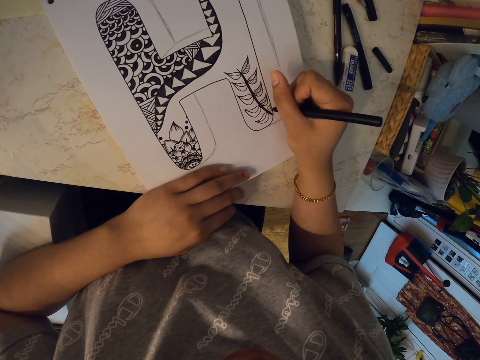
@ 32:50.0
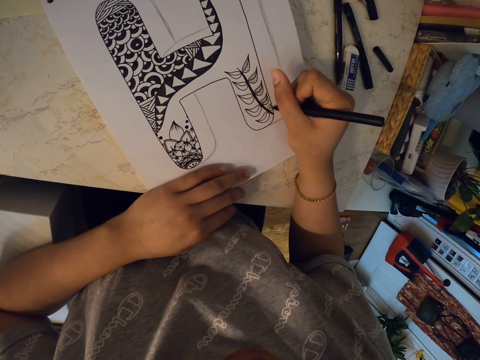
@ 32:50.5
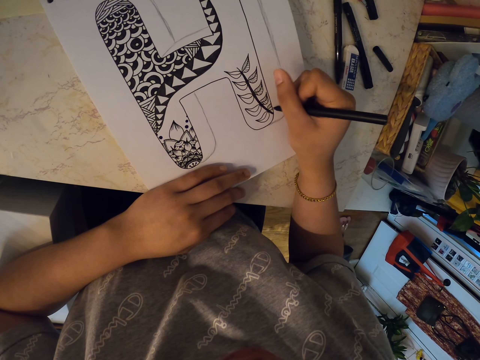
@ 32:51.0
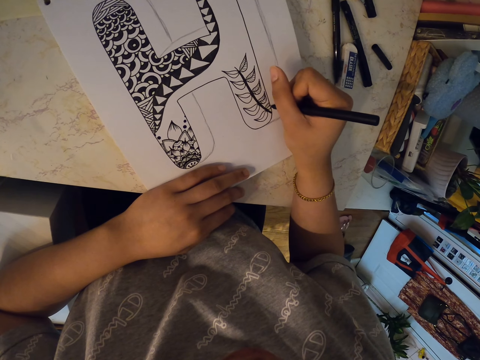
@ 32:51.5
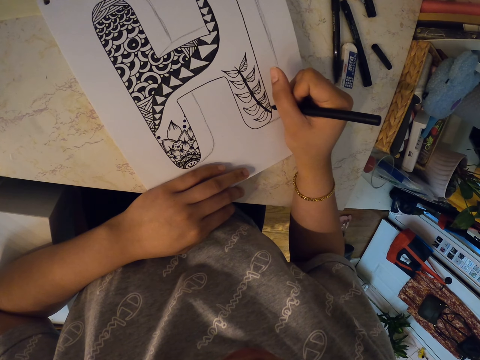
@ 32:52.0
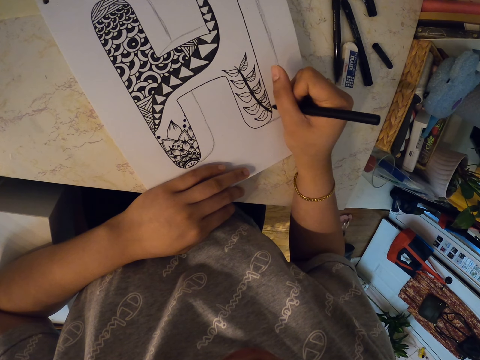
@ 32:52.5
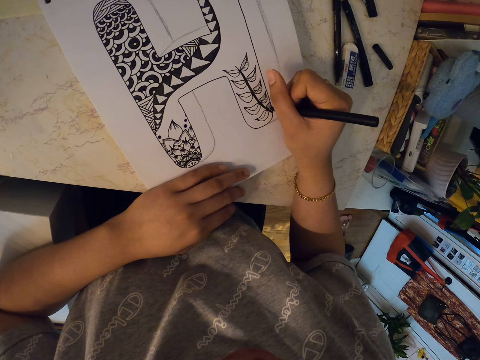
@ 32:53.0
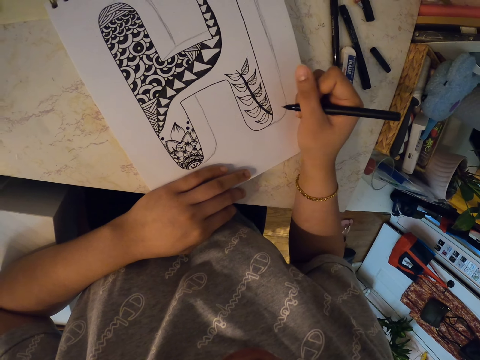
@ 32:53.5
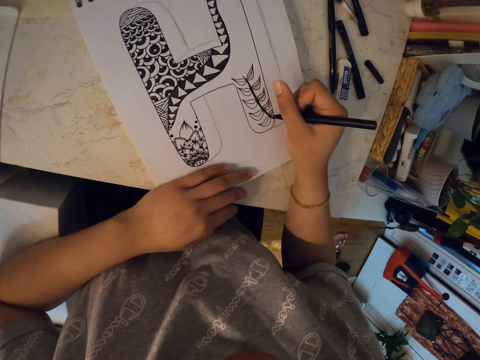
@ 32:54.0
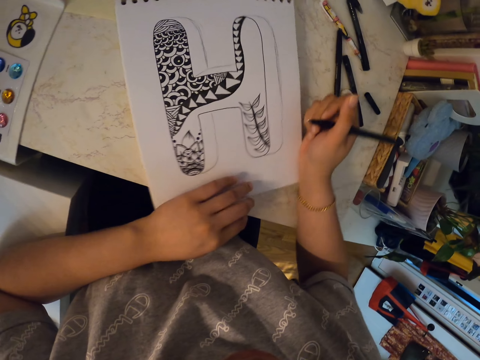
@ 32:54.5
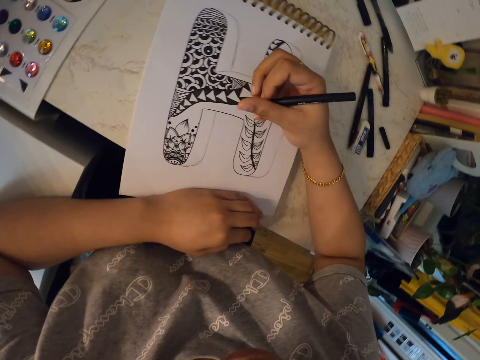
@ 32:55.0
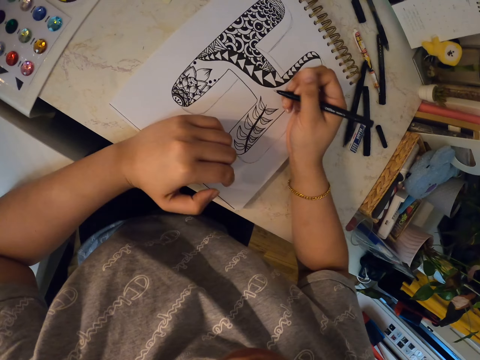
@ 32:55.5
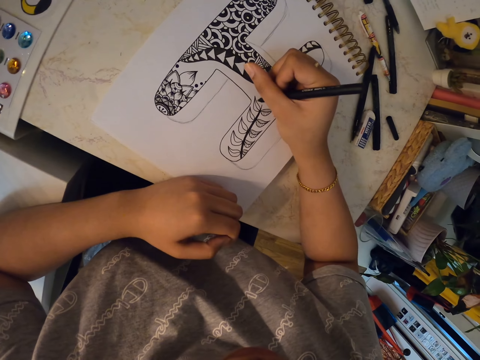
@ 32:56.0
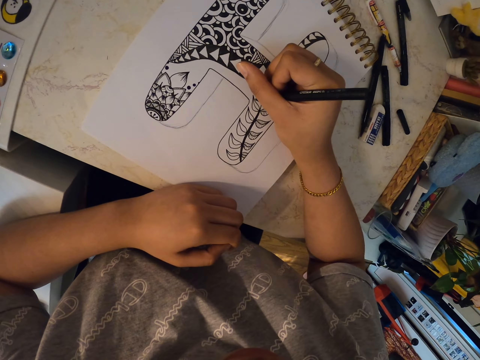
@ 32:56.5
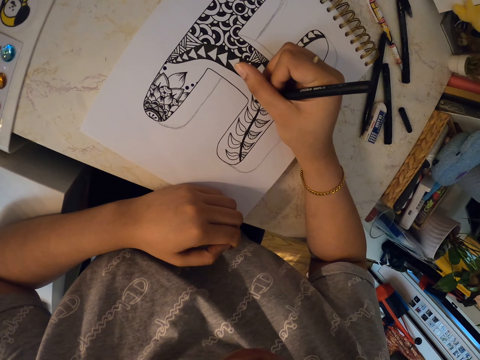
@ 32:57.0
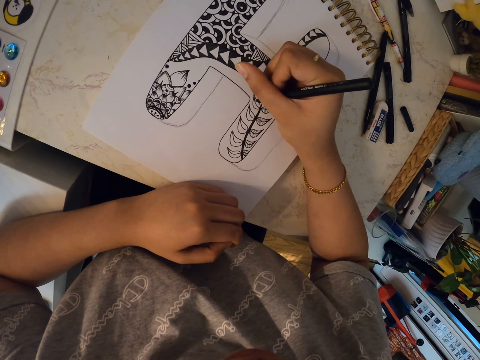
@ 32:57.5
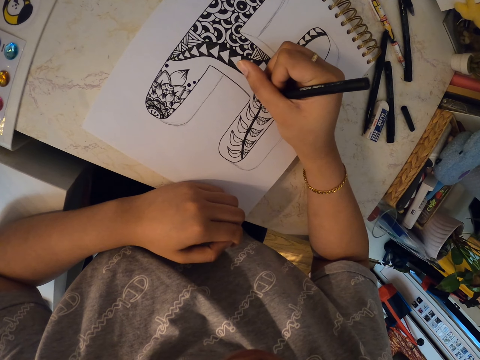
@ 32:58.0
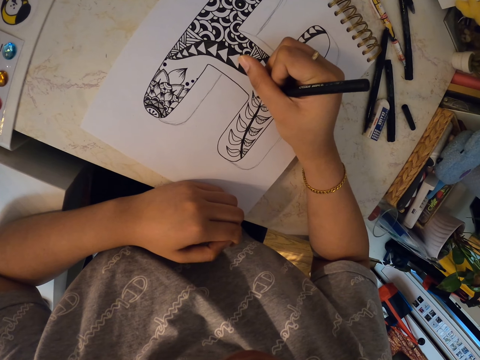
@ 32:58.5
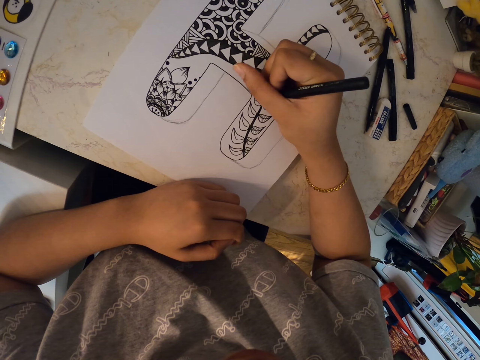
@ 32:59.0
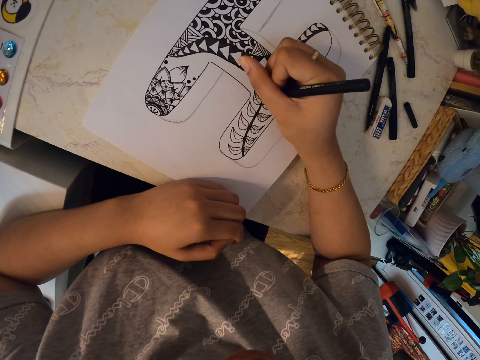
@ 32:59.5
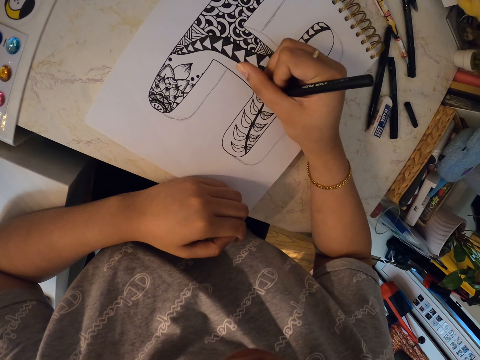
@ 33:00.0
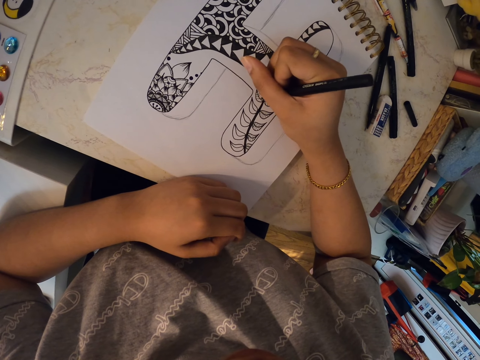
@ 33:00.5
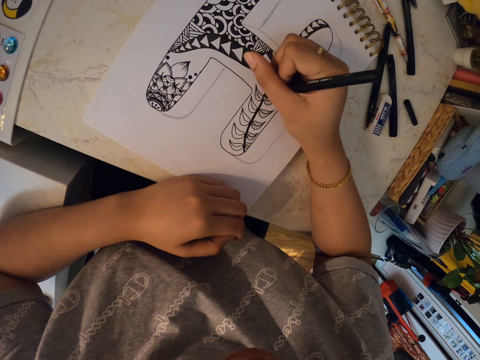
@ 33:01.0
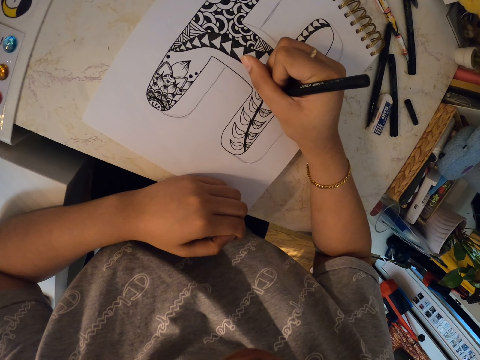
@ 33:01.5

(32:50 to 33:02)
The camera wearer moves the drawing book. They rotate the book. They draw on the drawing book using a marker pen.

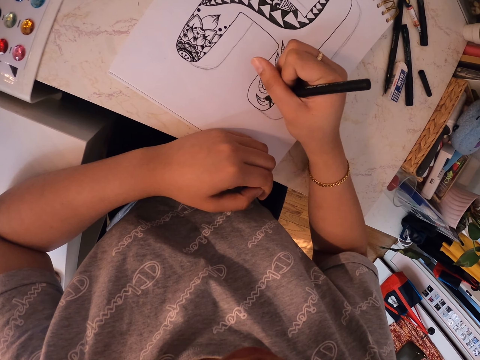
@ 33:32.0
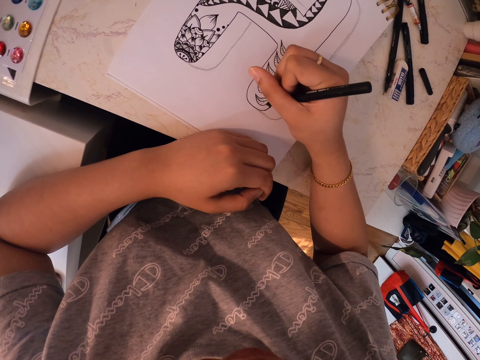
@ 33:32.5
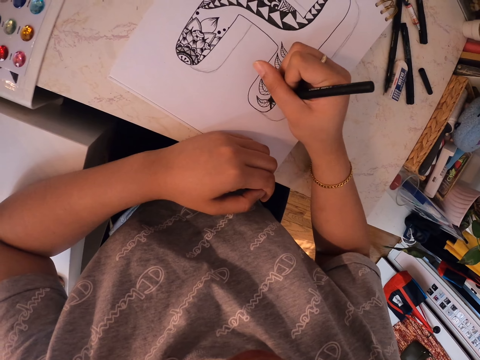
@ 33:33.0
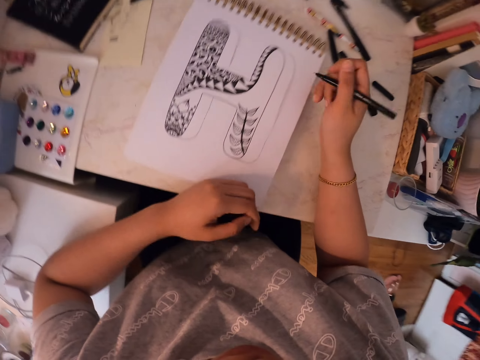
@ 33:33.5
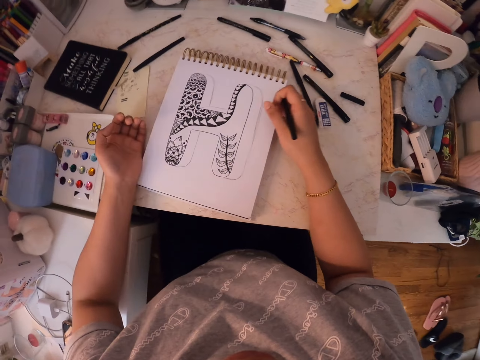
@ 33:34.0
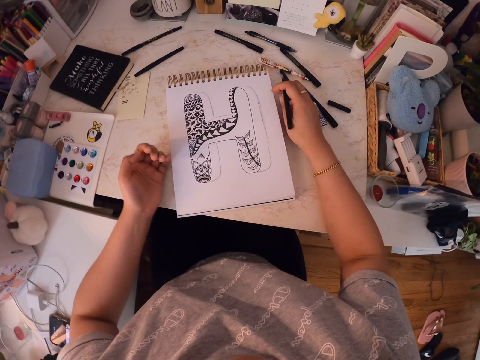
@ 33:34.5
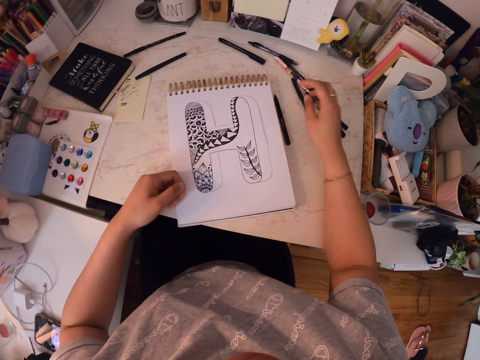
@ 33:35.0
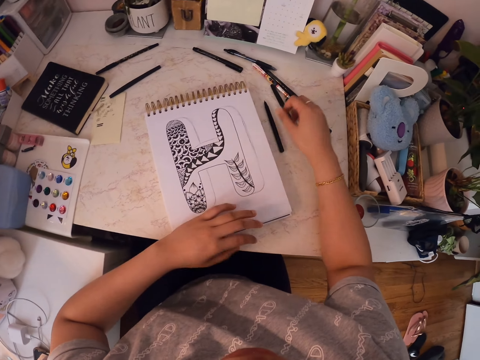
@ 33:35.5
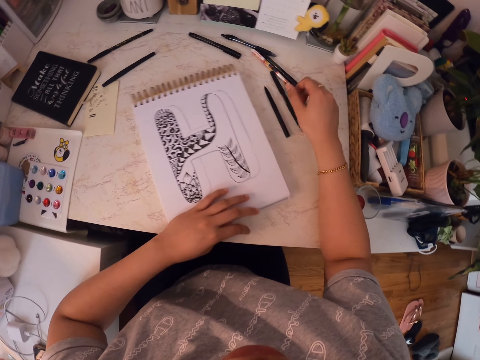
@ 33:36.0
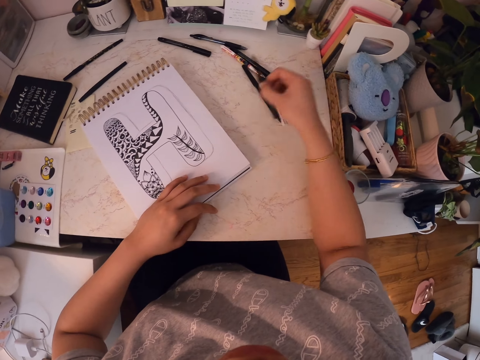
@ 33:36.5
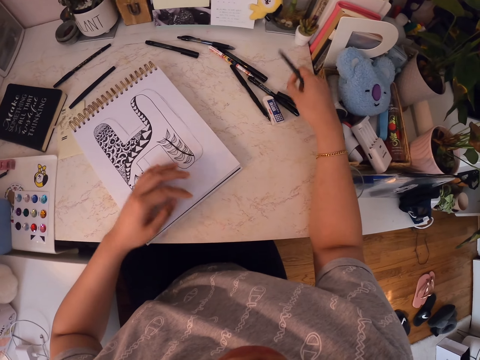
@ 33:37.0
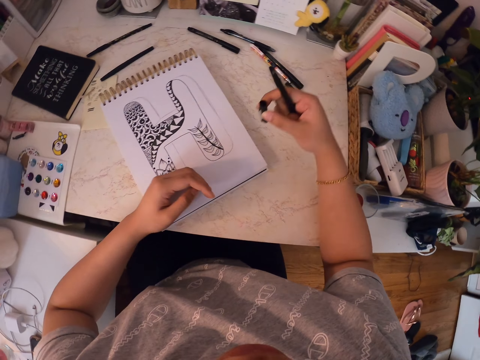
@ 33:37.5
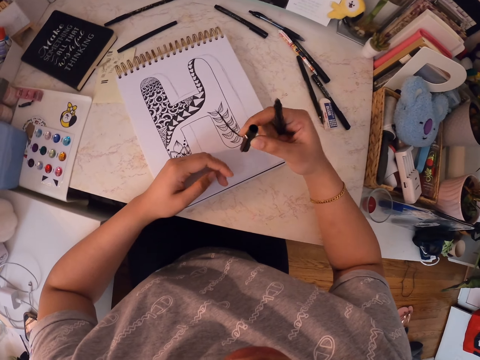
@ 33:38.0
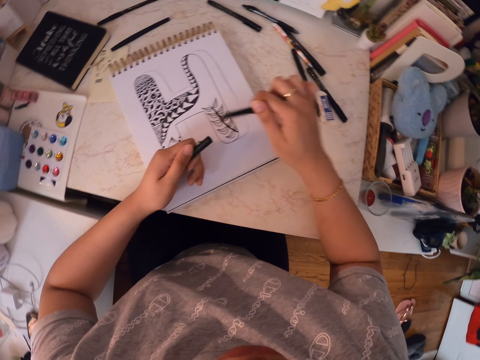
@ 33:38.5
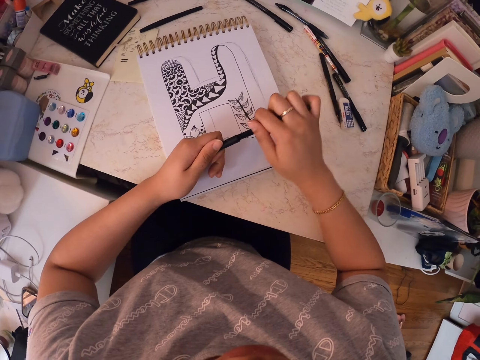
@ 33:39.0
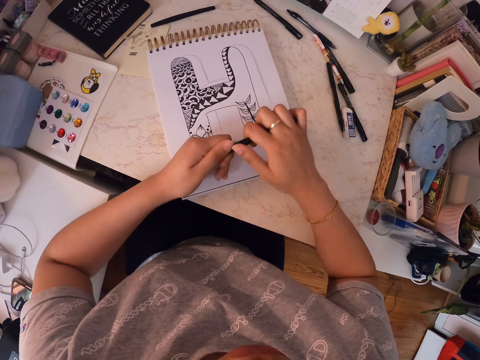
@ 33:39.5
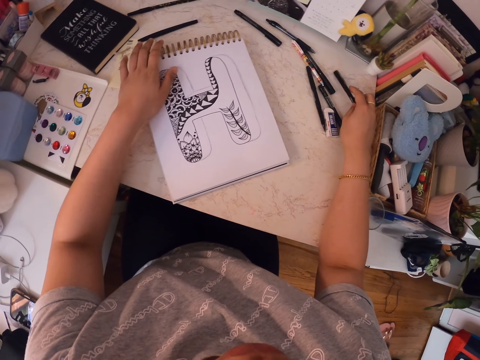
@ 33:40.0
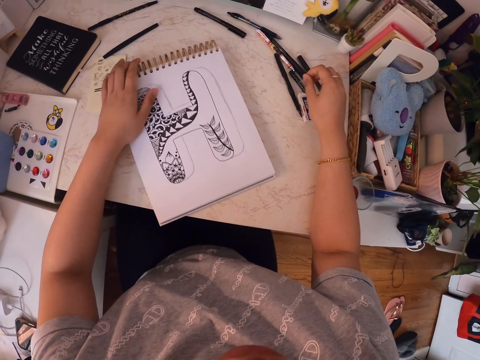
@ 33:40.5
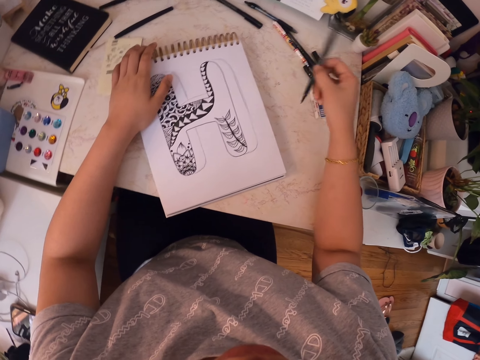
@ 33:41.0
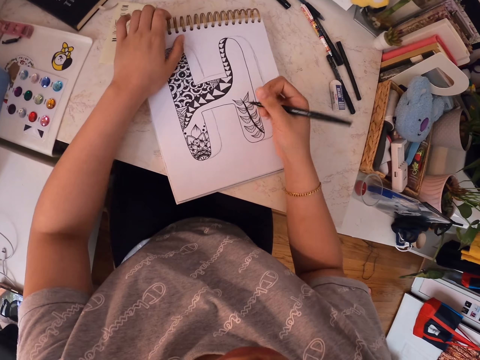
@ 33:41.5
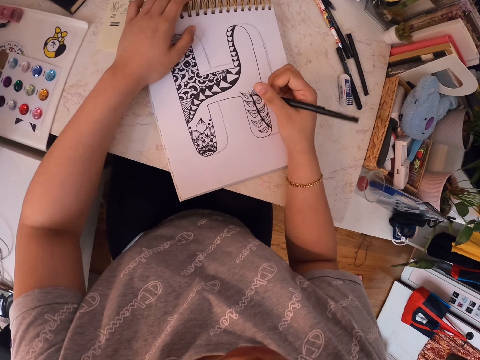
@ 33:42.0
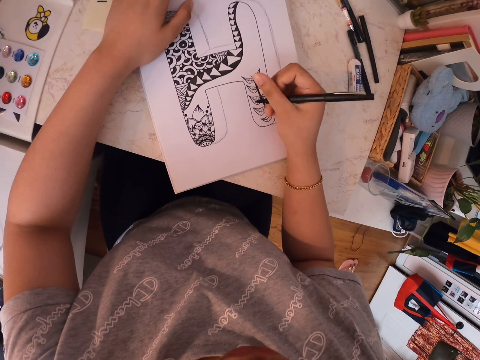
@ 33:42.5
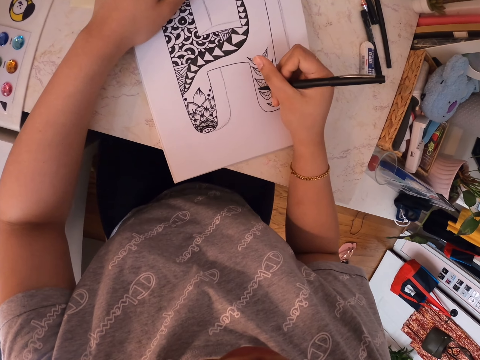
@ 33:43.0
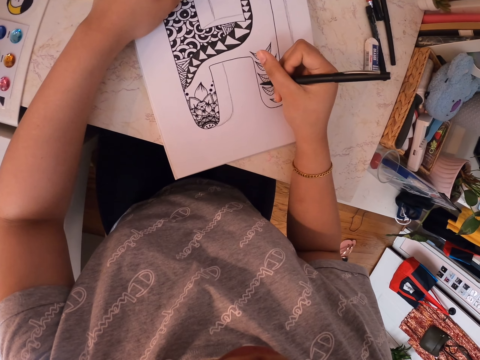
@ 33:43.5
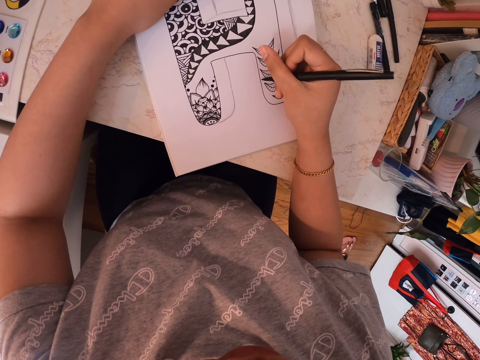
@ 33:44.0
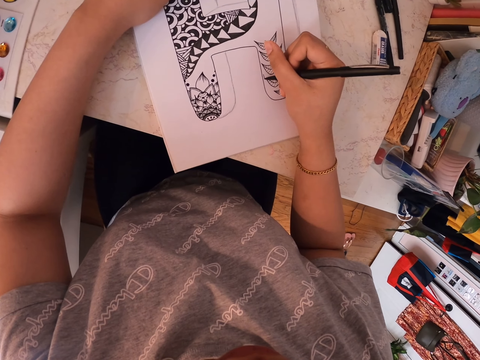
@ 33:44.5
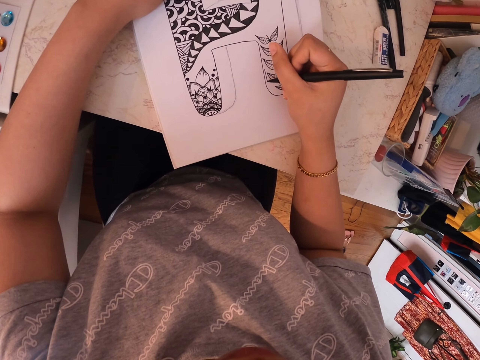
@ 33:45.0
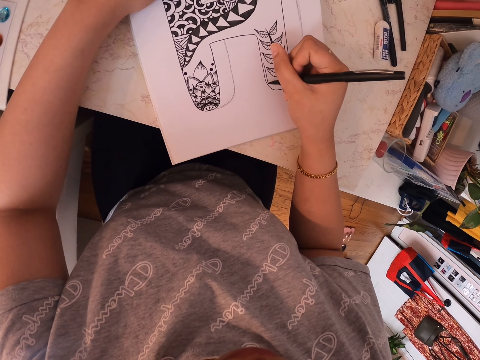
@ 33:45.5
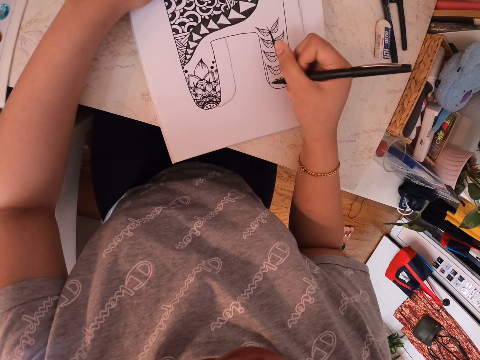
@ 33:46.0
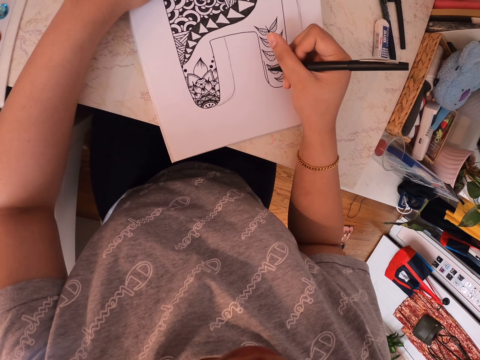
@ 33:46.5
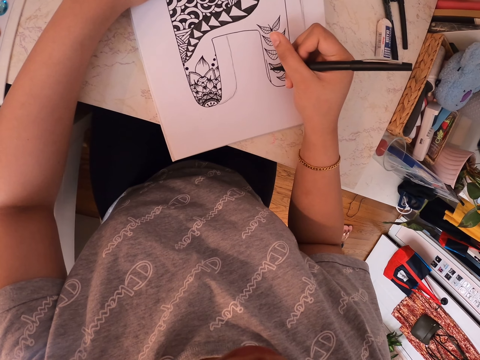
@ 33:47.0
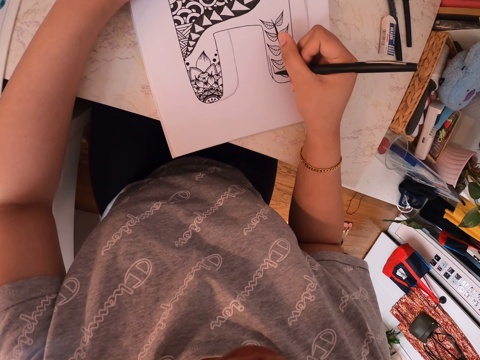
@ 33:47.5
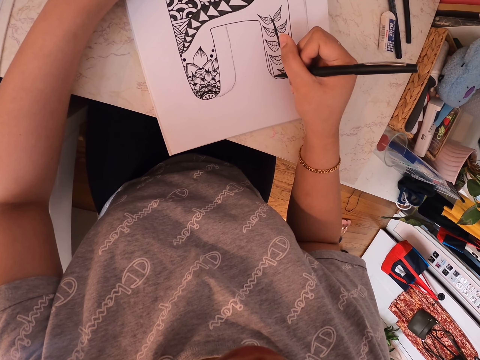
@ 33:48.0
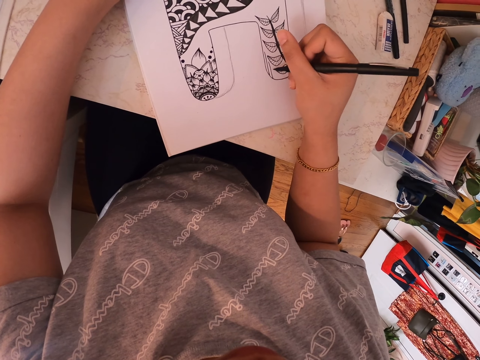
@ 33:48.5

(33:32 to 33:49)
The camera wearer moves the drawing book. She puts a marker pen on the table. She holds the marker pen. She picks the marker pen. She picks the lid of the marker pen. She puts the lid of the marker pen in her left hand. She covers the marker pen with the lid. She puts the marker pen on the table. She picks another marker pen. She stares at a drawing. She draws on the drawing book using the marker pen.
